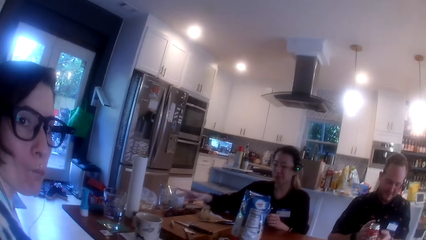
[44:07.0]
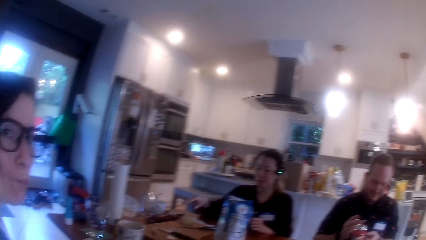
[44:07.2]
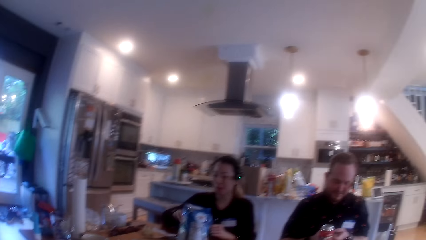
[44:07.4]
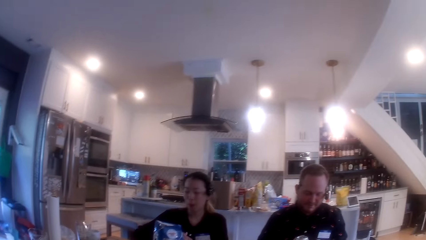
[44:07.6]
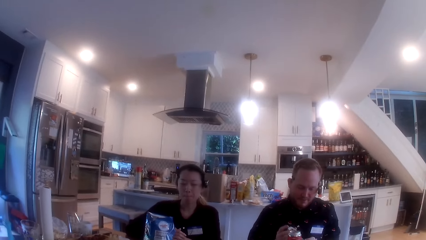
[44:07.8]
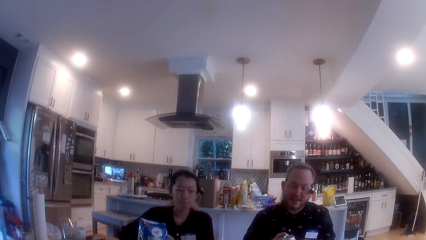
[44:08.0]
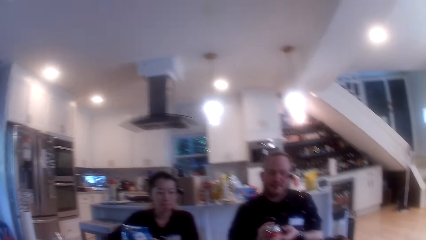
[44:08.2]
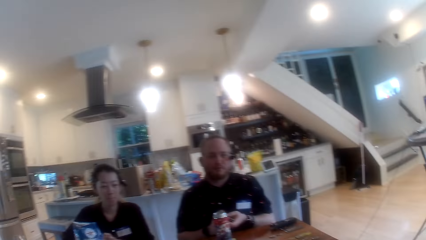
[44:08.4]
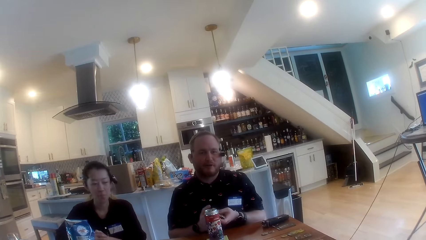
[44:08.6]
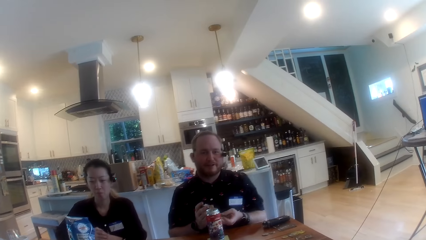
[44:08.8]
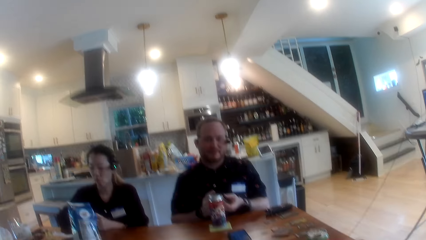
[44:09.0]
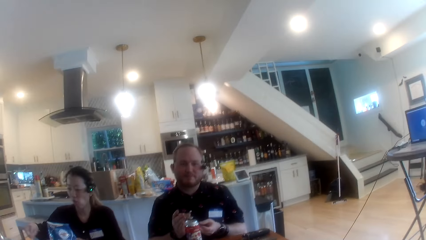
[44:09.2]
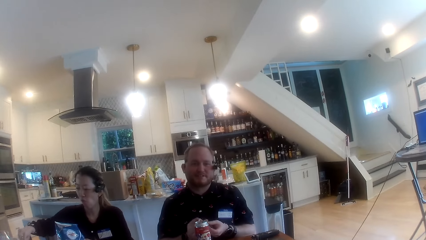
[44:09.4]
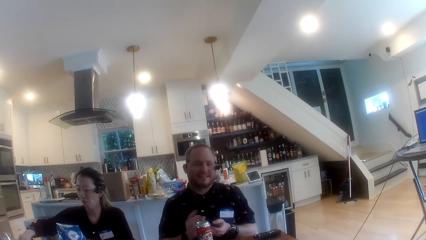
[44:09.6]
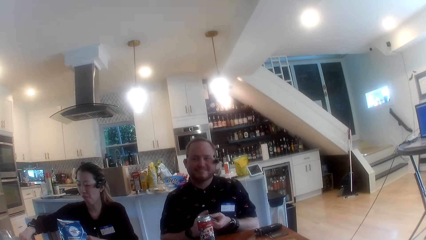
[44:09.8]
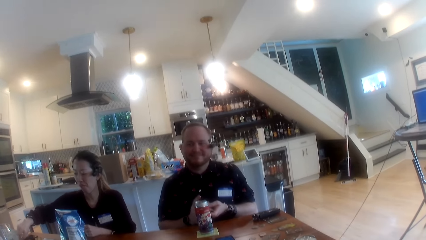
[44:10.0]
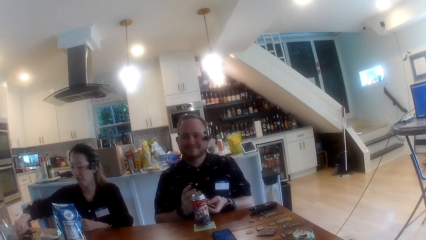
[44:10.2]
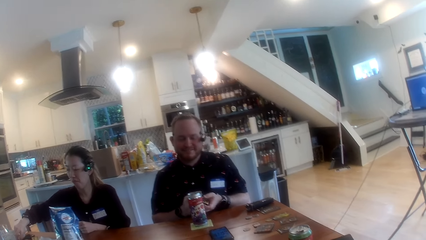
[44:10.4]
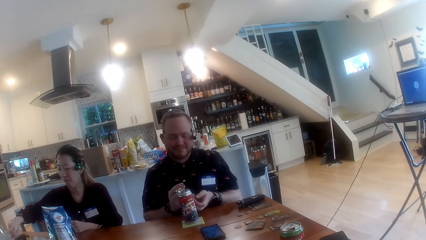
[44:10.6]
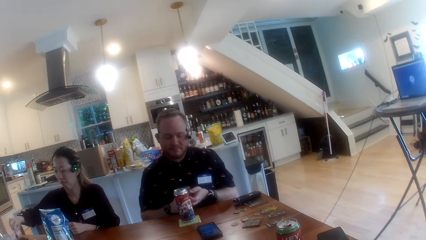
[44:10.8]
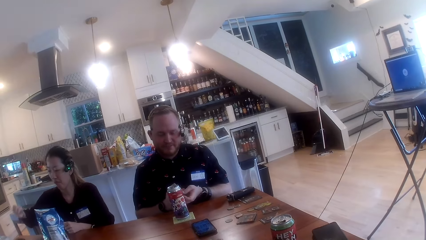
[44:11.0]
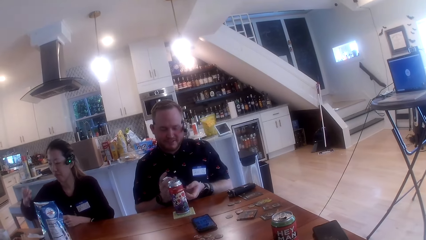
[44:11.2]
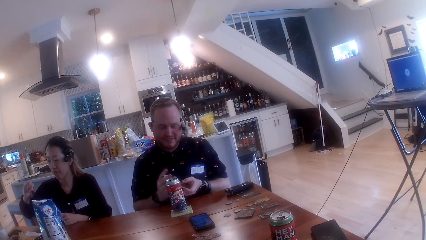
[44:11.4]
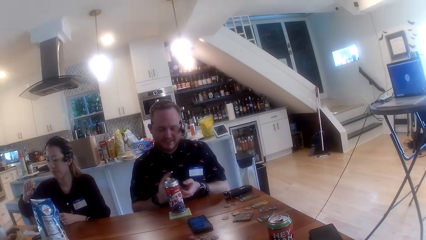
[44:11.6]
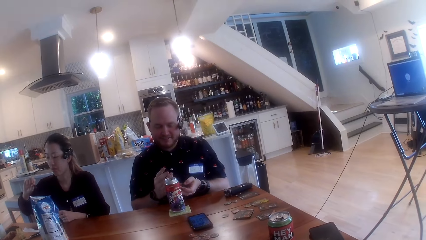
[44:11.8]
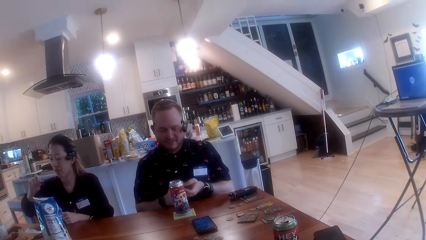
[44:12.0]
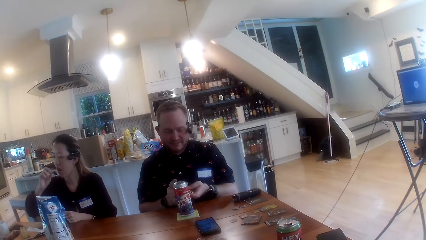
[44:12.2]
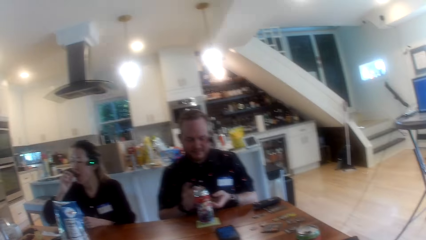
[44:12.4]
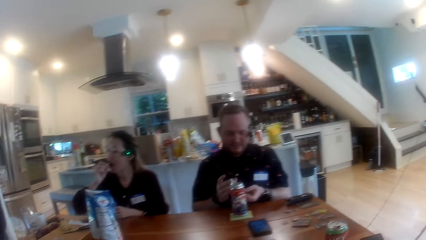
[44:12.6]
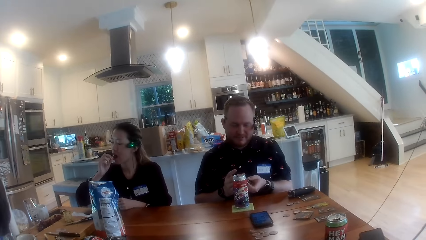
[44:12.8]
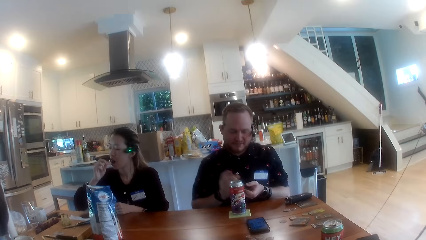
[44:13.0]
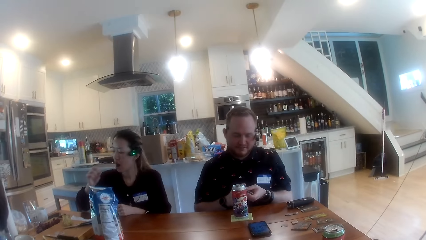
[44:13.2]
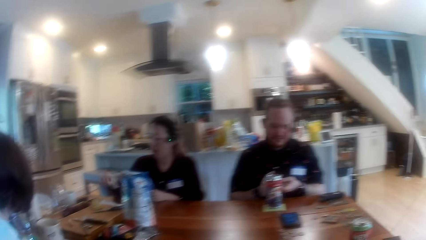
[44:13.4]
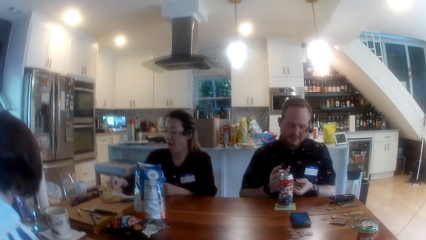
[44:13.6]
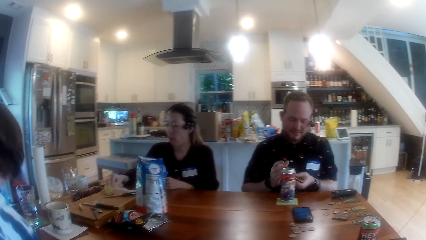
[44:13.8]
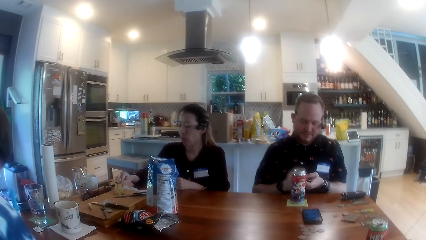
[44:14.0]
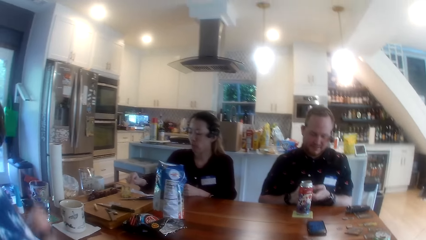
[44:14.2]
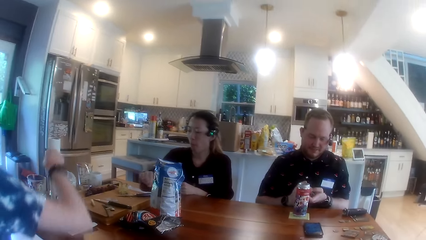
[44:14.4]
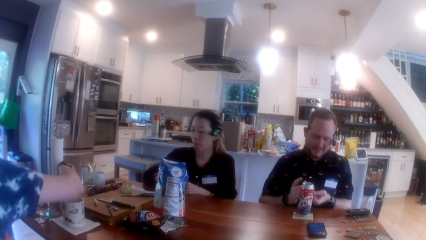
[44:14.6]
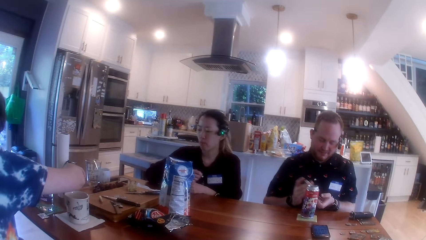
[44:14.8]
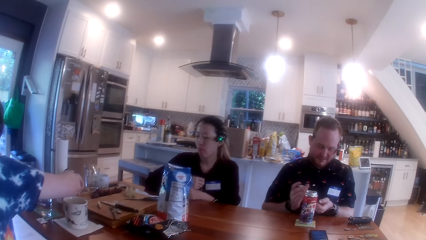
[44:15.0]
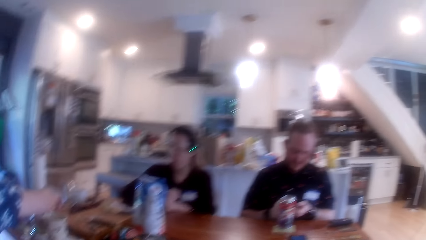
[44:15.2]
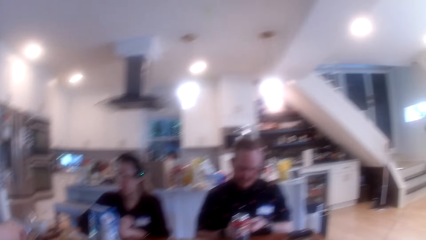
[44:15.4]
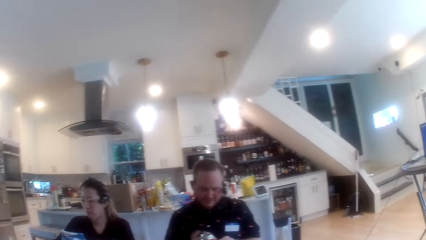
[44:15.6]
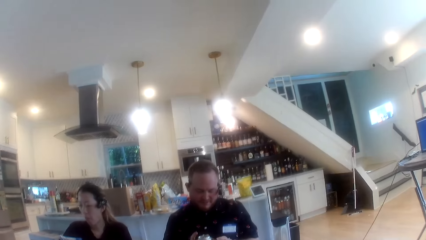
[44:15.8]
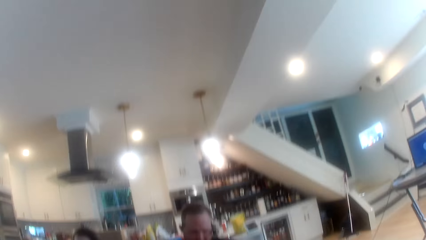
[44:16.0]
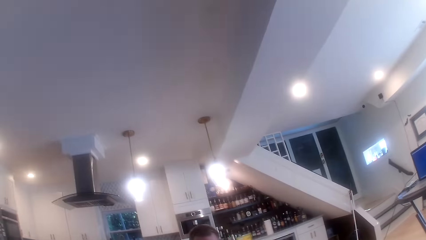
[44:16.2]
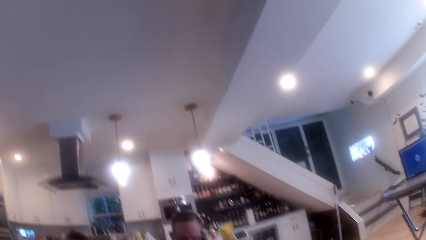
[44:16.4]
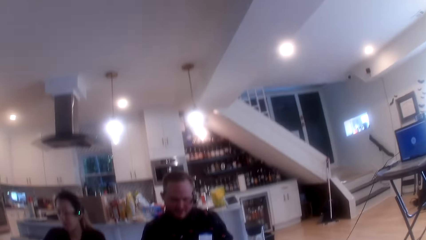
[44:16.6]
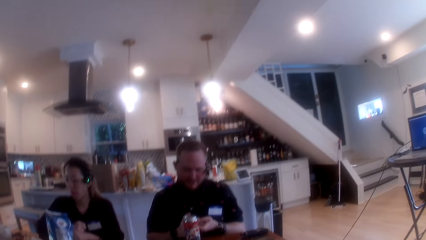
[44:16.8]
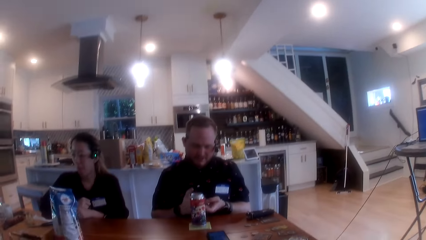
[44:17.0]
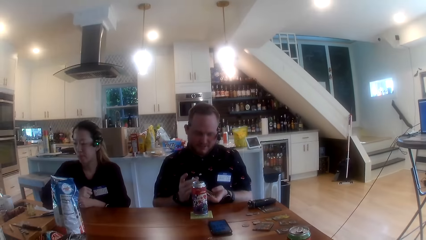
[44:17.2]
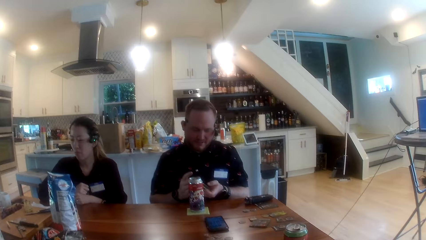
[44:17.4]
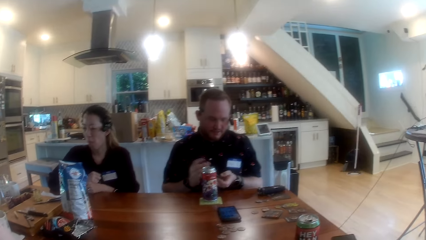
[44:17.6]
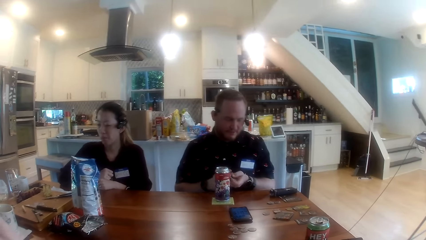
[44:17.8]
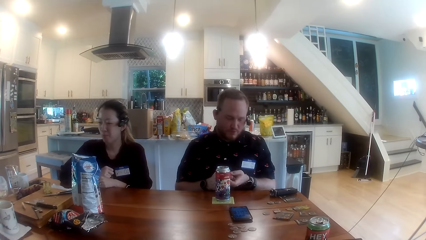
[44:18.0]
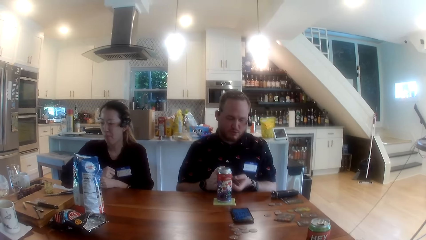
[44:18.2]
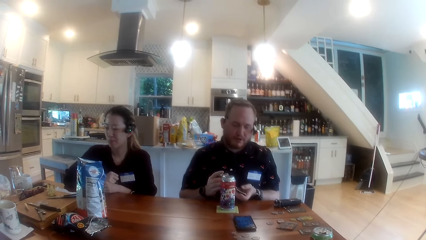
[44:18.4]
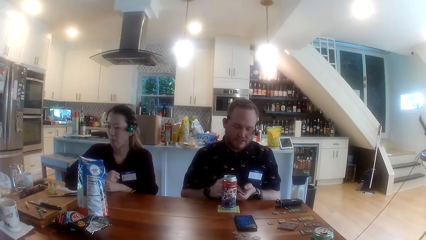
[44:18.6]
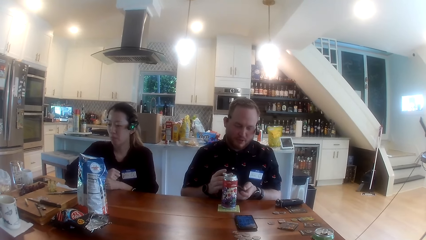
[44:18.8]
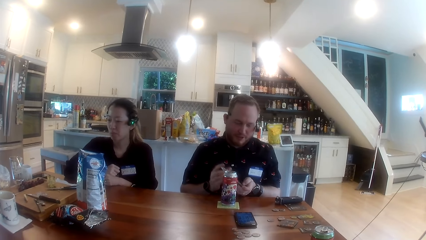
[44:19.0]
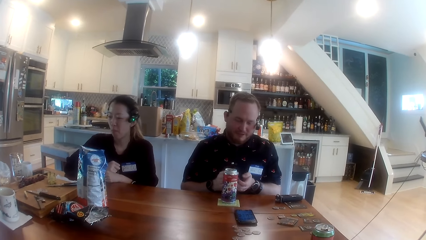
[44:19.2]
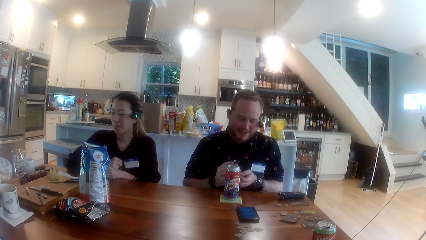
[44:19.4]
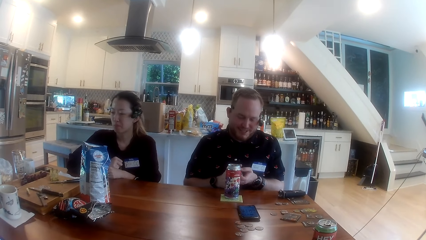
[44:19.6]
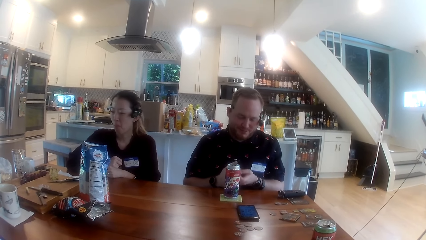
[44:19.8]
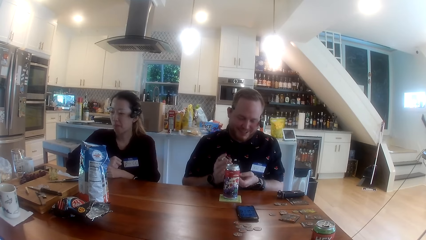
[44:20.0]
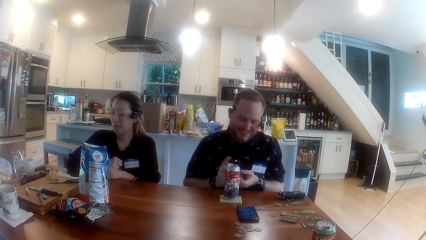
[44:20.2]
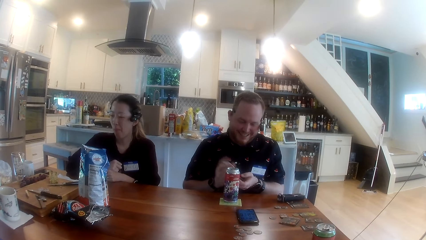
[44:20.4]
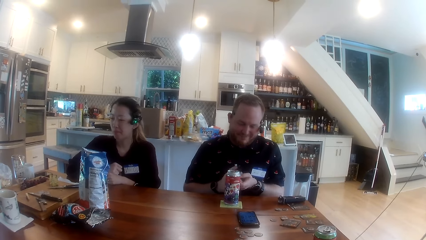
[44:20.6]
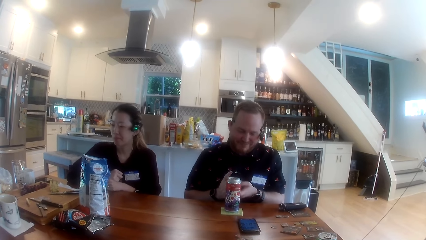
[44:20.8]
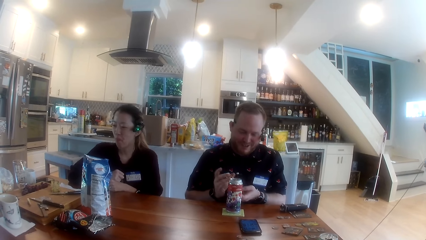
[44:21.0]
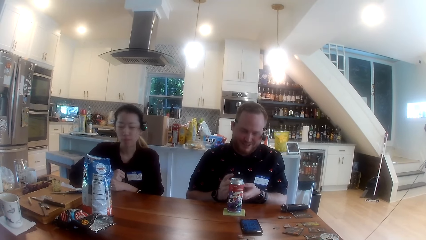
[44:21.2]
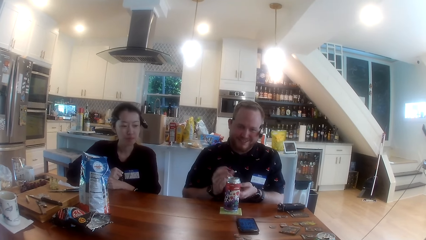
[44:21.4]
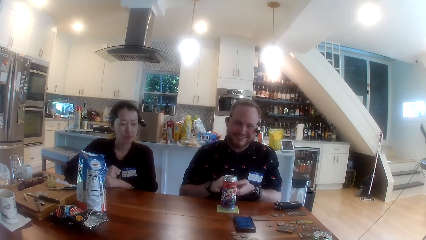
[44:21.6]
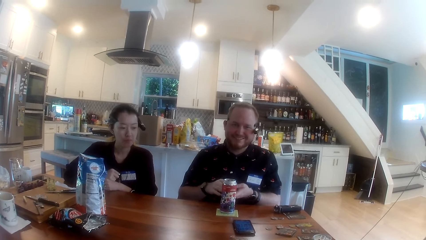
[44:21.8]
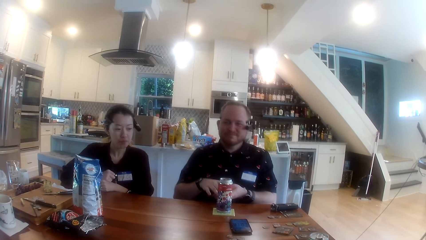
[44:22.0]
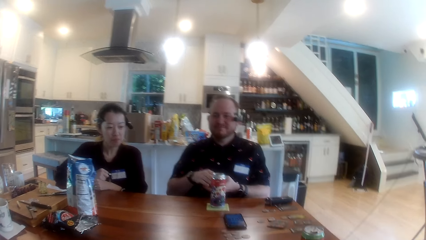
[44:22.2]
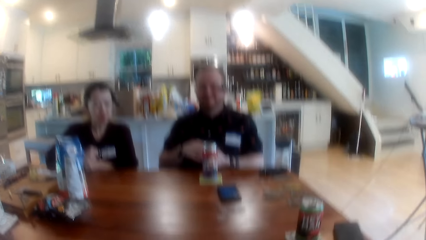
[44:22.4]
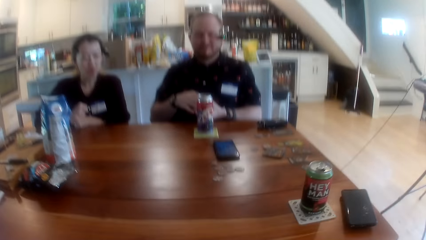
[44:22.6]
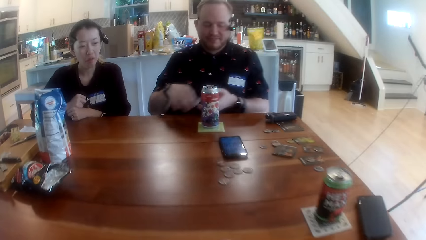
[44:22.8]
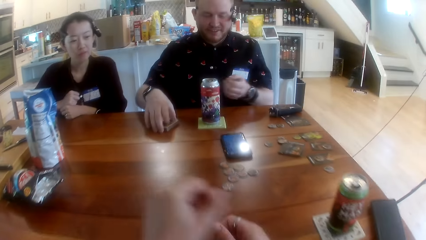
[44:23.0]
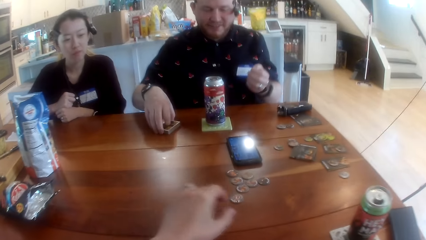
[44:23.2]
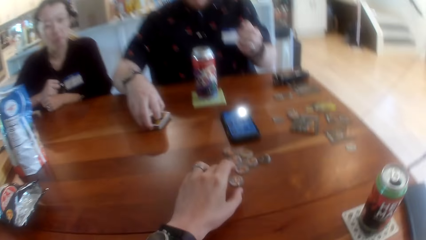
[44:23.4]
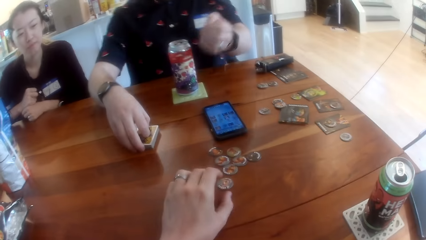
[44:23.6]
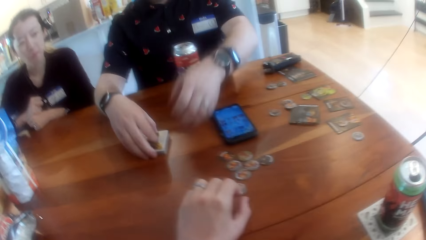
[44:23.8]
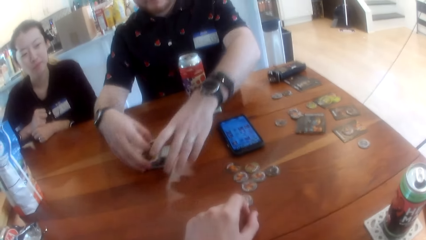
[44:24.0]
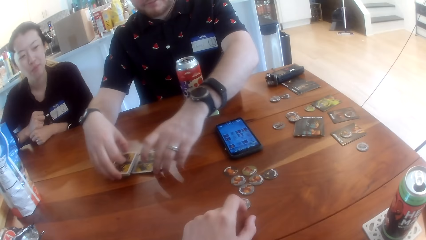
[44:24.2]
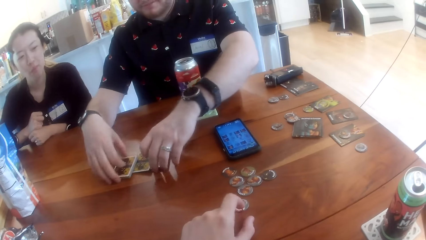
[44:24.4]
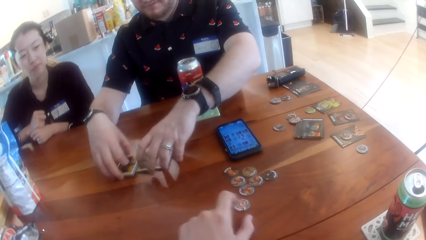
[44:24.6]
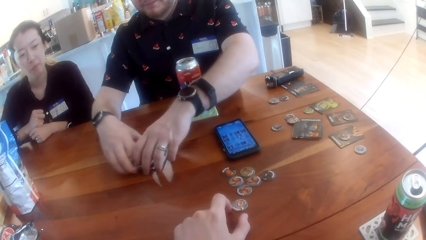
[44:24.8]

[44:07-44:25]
The camera wearer converses with a woman, another person and a man. A woman picks up a grapefruit on the table with her right hand. She checks the grape in her right hand and puts the grape in her mouth with her right hand. Another woman picks chips from the chips bag on the table with her right hand. The man drops the cards on the table with his right hand and shuffles the cards on the table with both hands. The camera wearer holds something.
